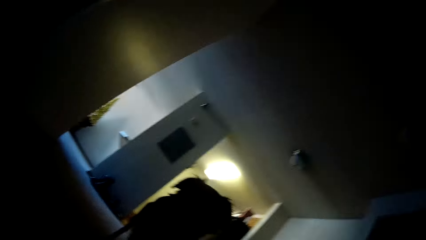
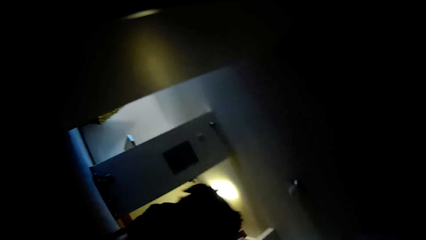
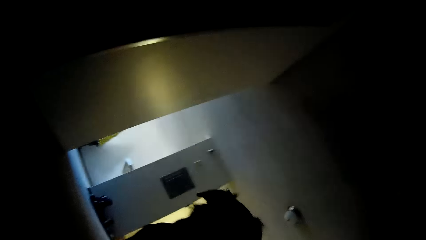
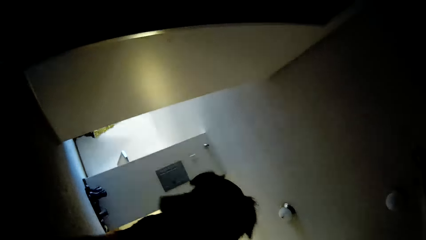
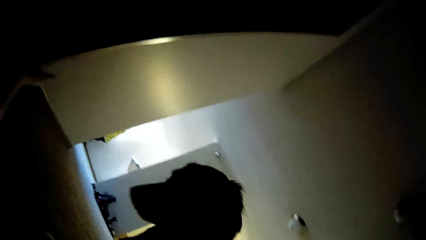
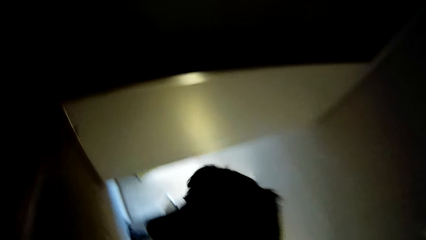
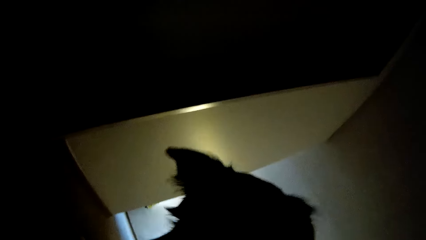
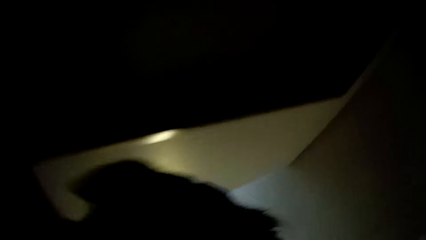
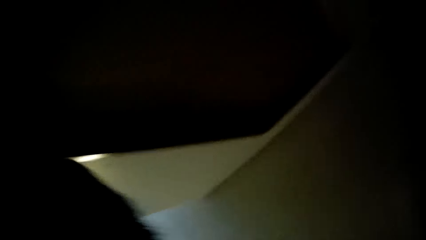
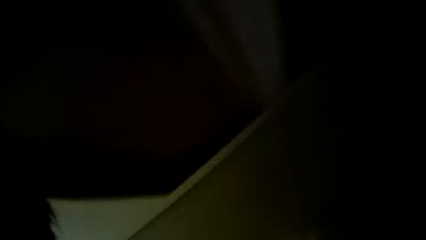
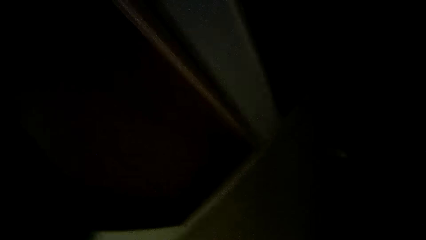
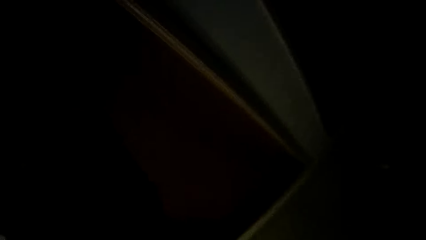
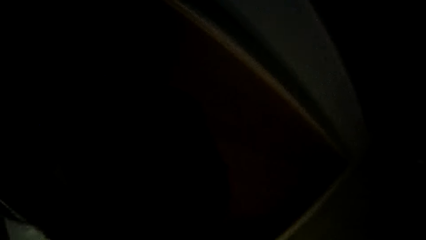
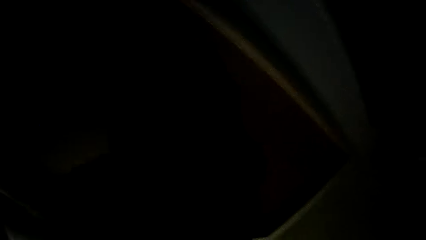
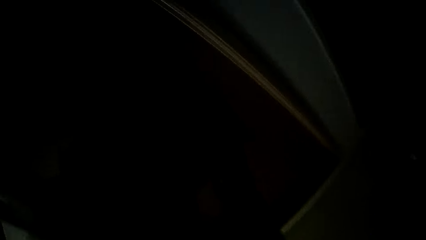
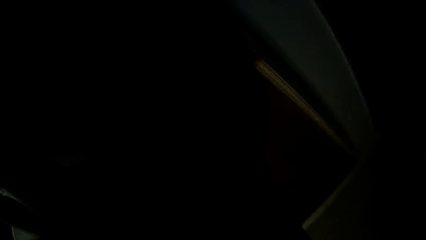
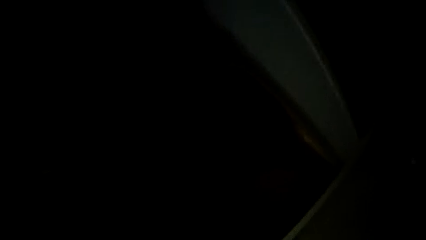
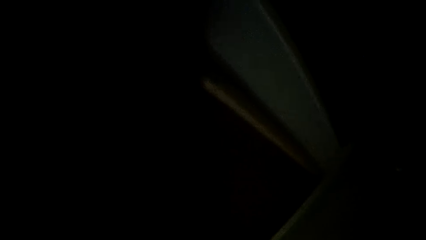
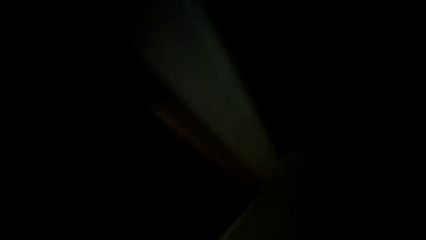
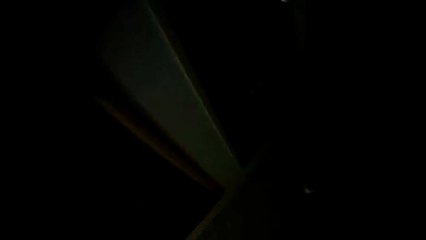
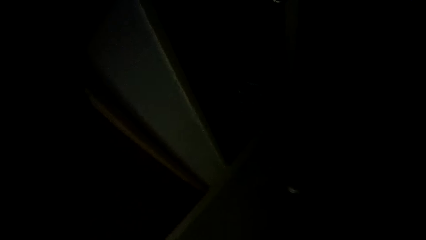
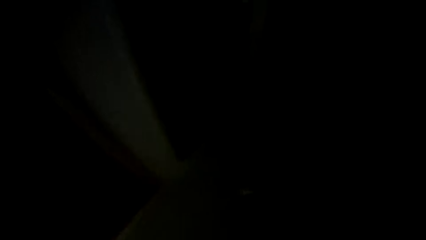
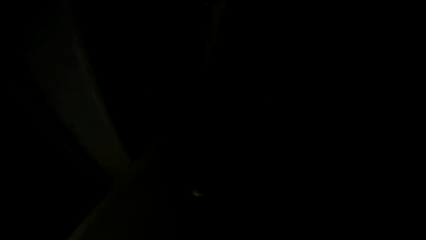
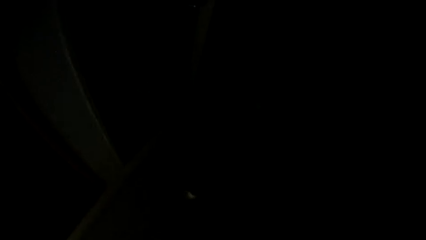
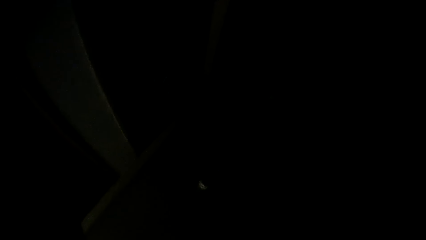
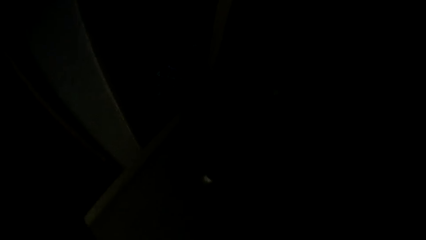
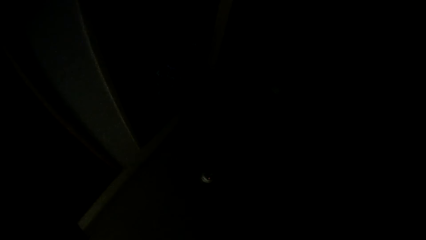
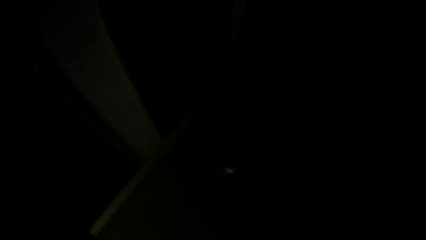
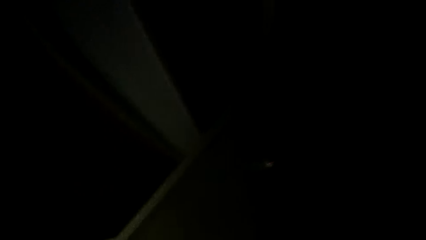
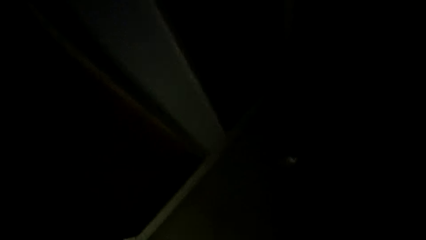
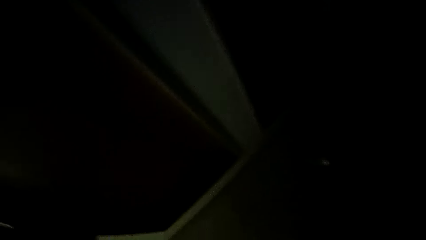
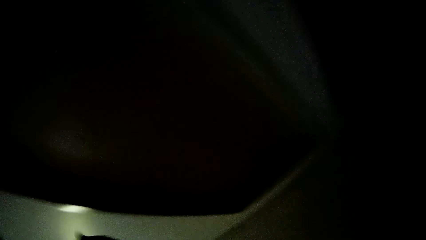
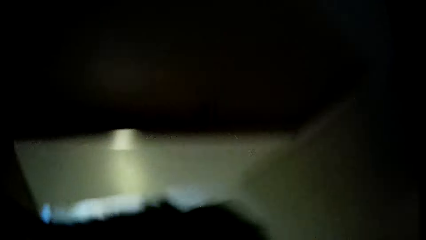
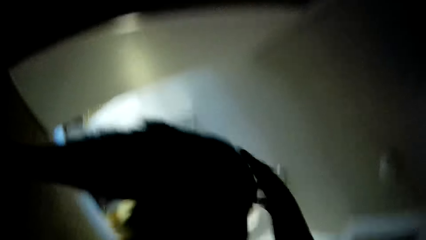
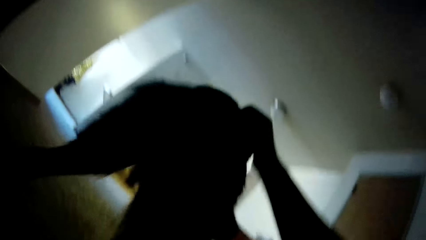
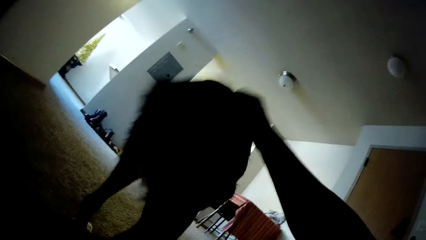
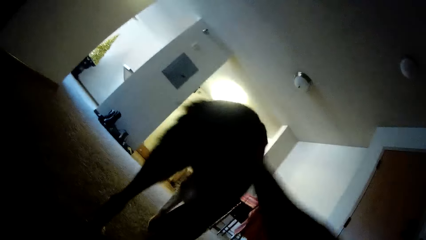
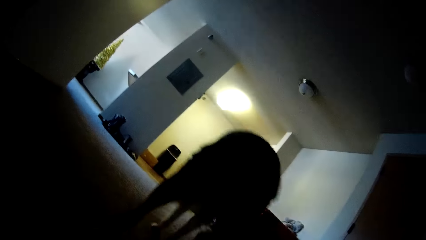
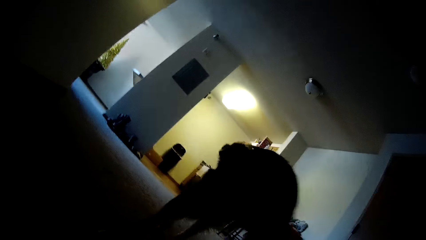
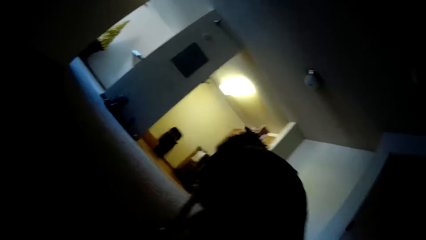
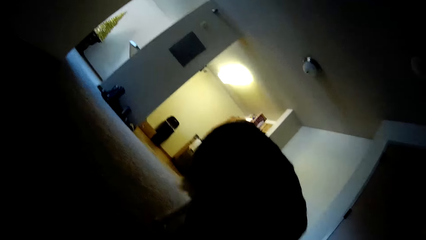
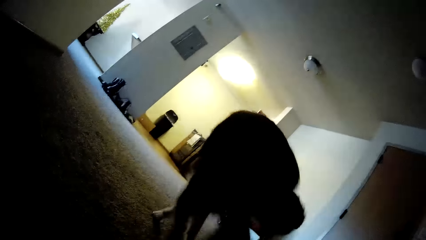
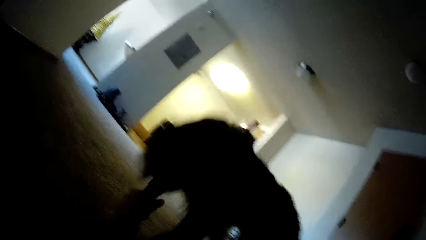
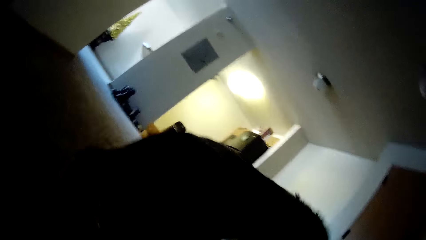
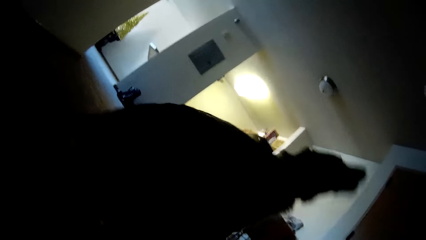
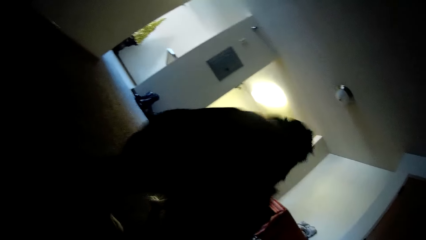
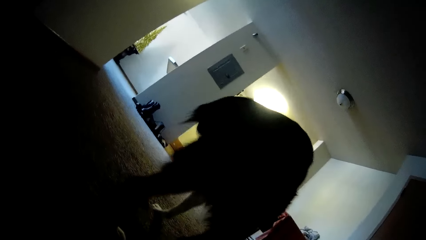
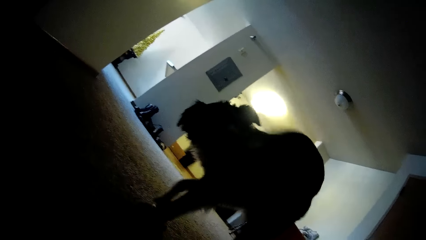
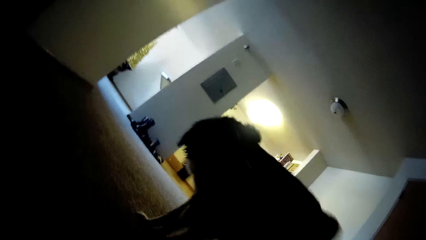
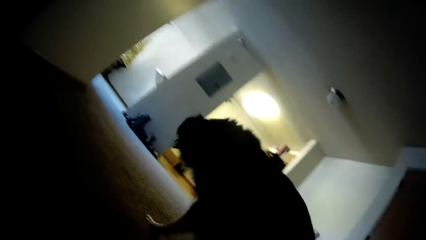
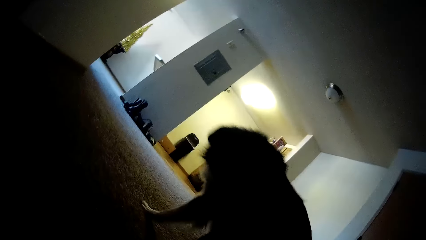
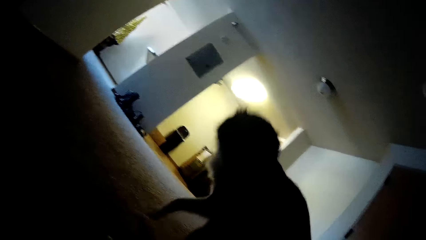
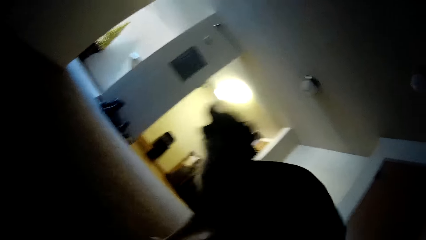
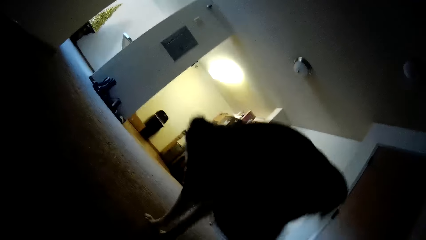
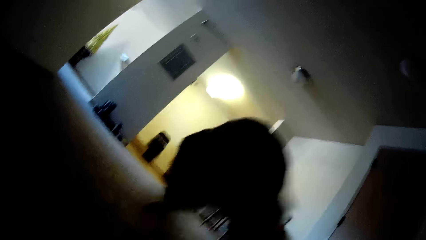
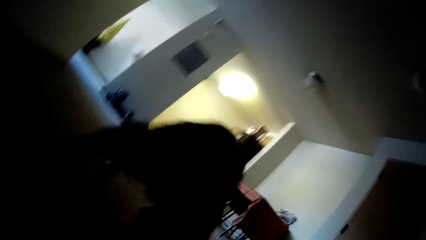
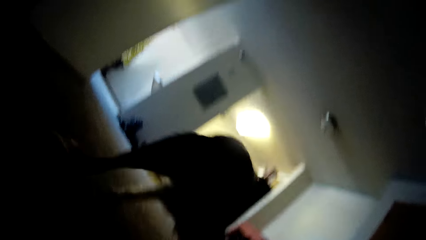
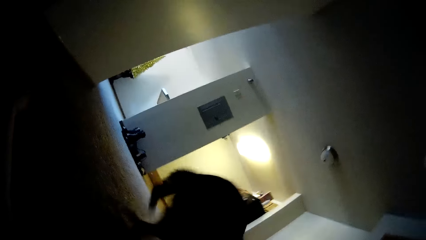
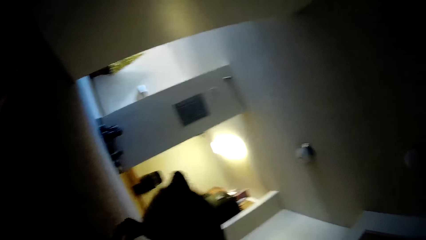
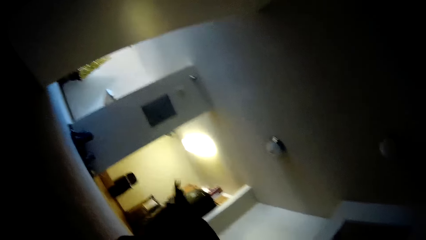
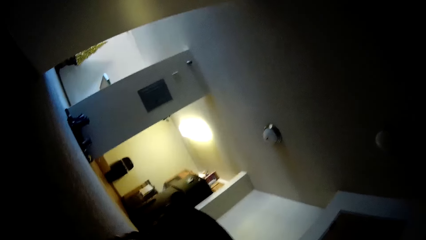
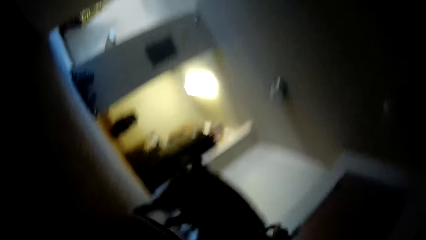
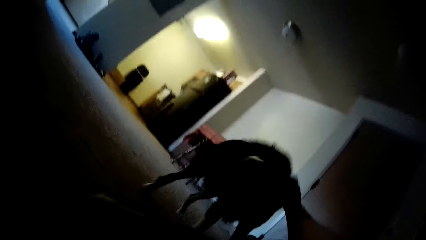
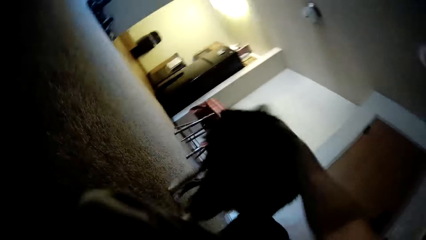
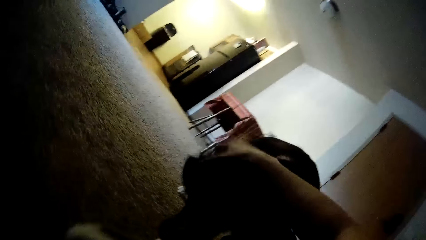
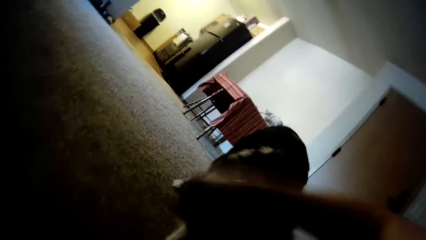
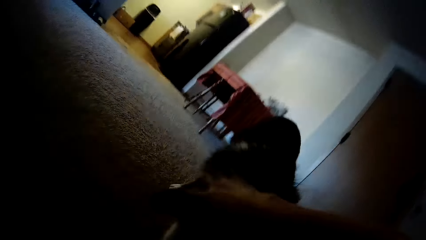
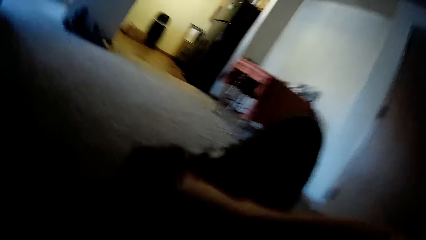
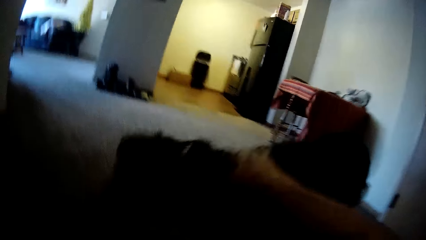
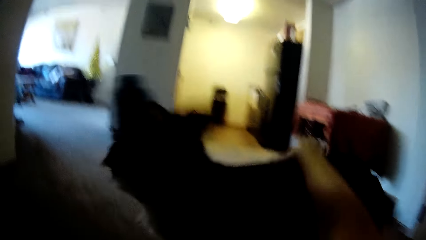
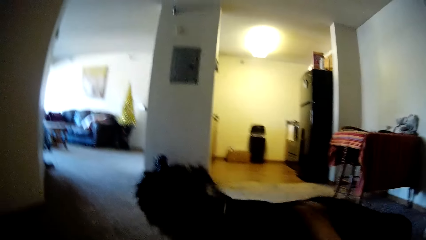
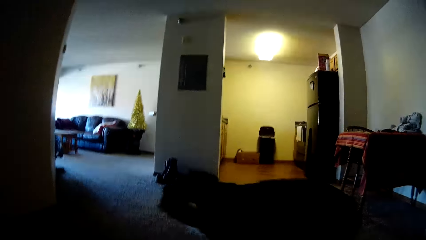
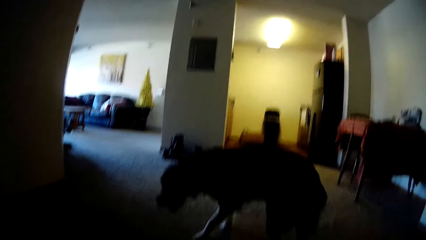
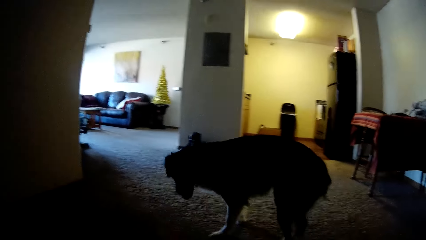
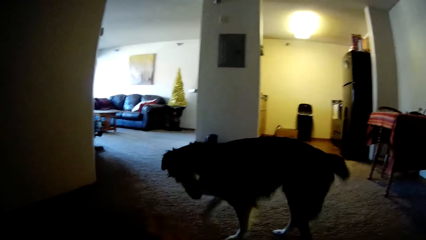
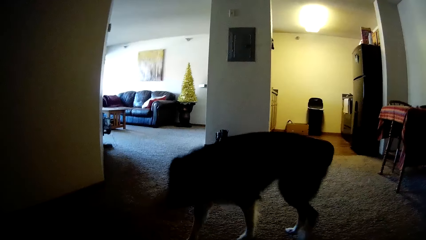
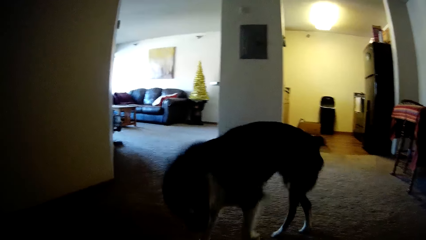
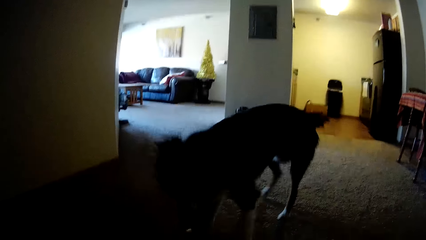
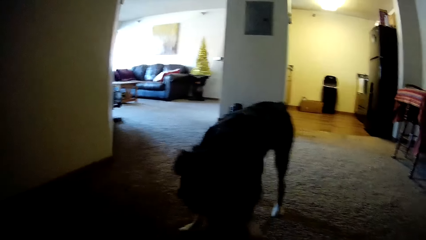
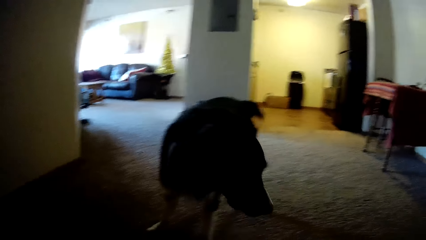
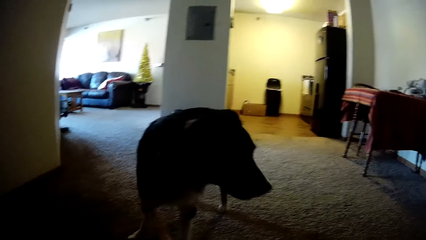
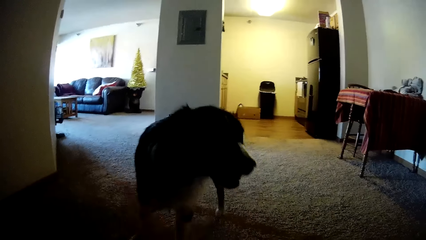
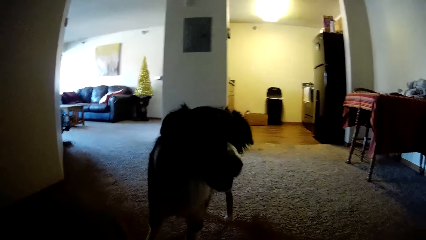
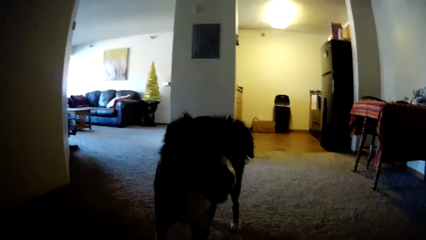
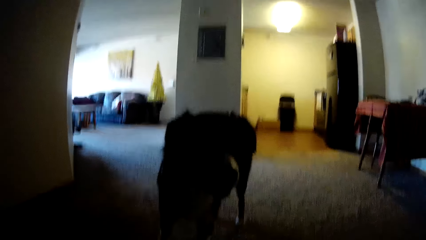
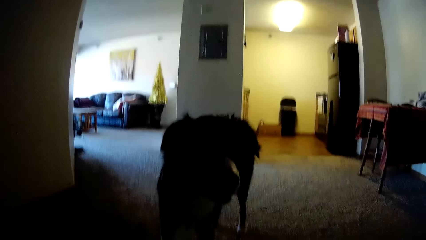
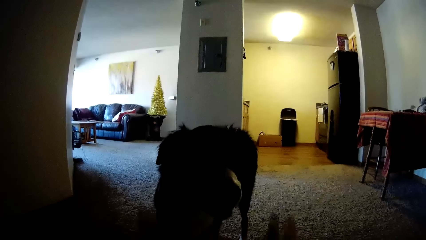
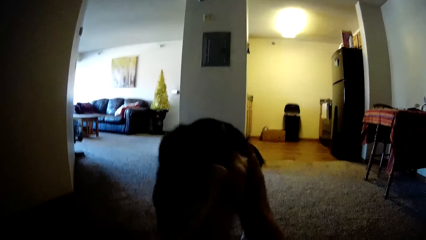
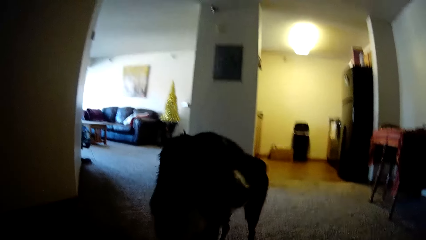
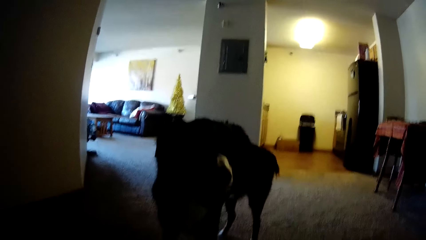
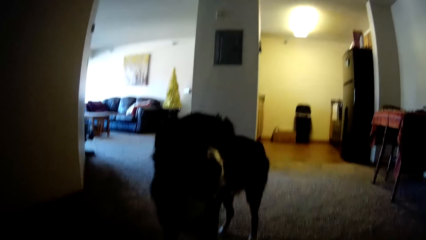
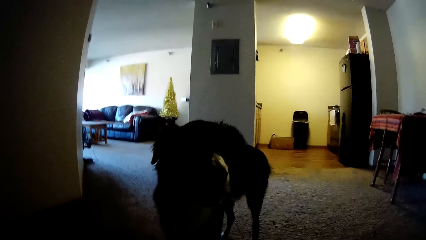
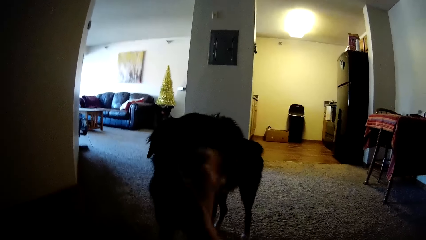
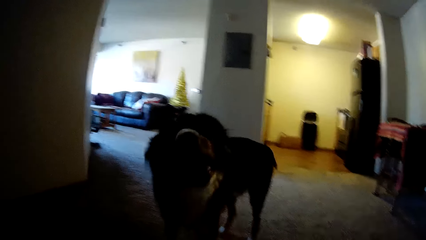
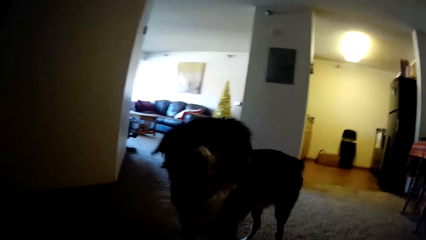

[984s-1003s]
The camera wearer calms in bed. They touch the dog. They play with the dog.
